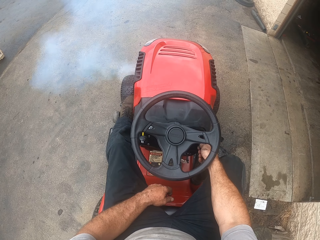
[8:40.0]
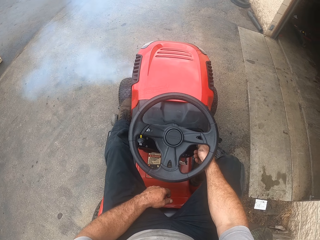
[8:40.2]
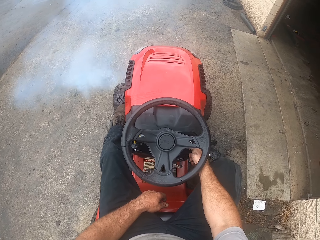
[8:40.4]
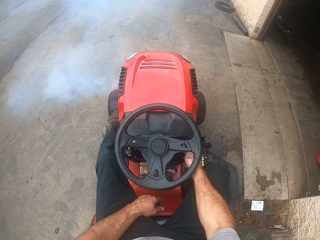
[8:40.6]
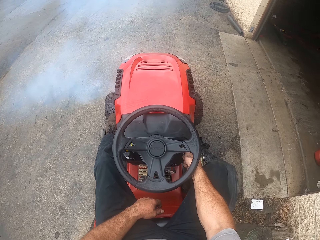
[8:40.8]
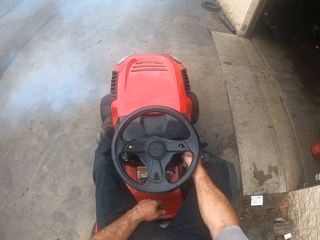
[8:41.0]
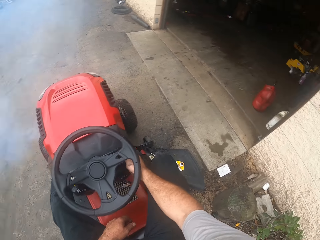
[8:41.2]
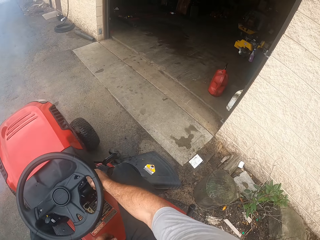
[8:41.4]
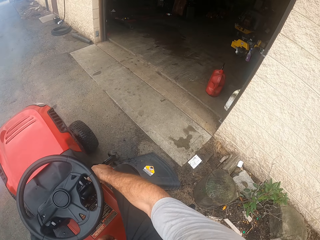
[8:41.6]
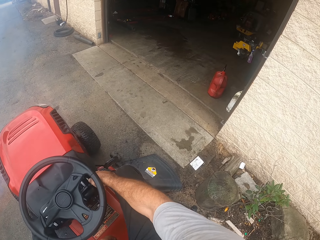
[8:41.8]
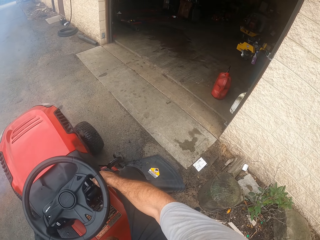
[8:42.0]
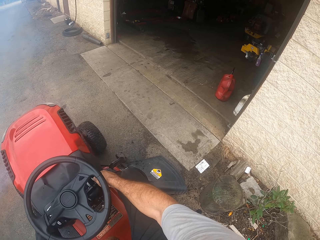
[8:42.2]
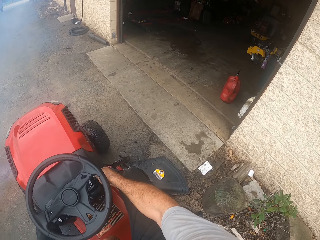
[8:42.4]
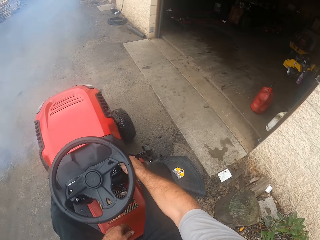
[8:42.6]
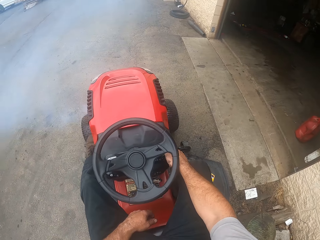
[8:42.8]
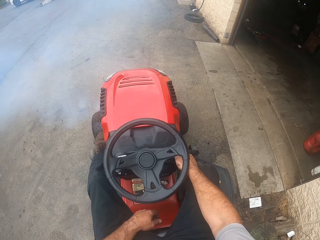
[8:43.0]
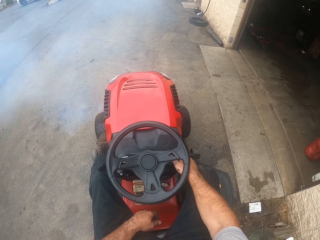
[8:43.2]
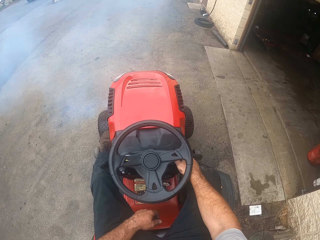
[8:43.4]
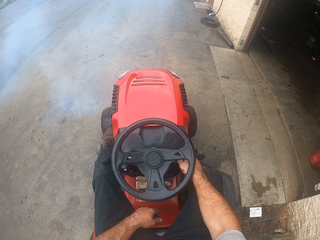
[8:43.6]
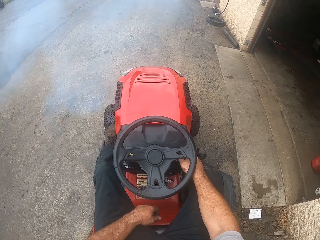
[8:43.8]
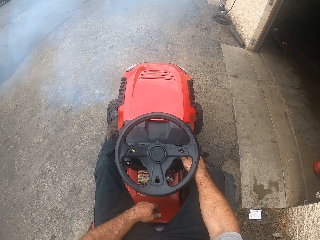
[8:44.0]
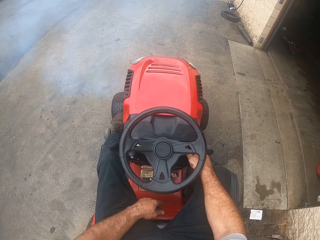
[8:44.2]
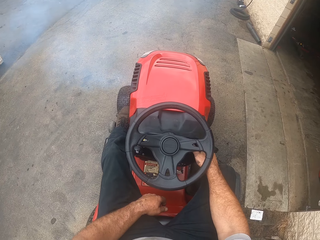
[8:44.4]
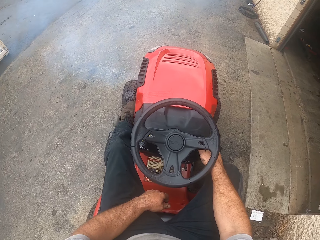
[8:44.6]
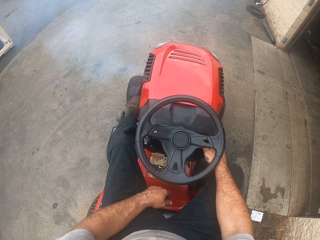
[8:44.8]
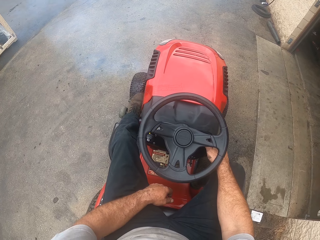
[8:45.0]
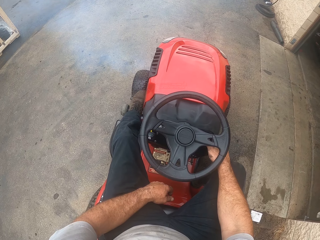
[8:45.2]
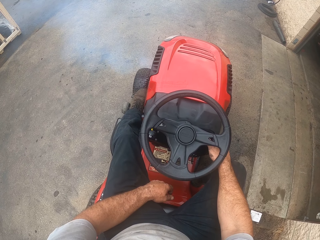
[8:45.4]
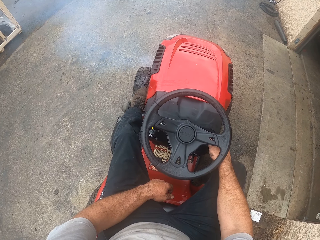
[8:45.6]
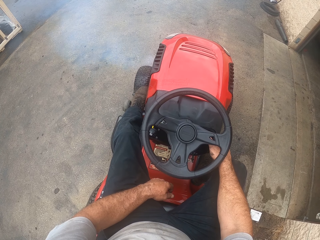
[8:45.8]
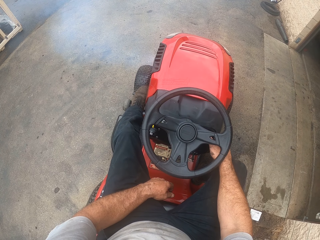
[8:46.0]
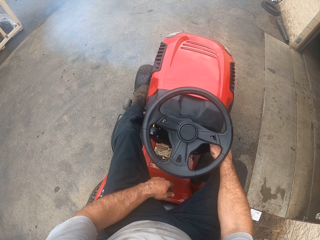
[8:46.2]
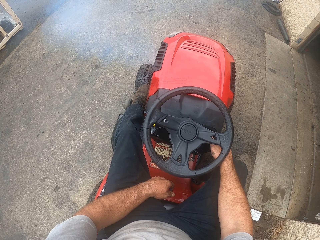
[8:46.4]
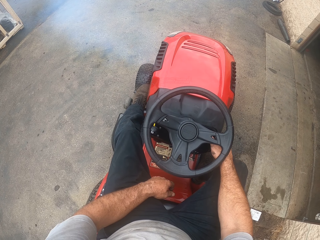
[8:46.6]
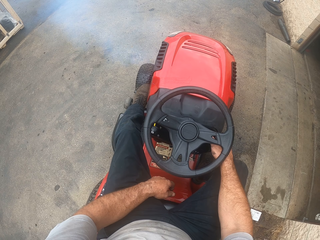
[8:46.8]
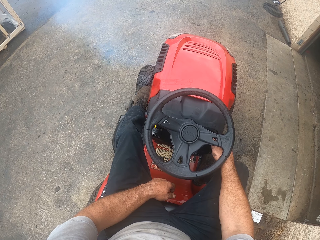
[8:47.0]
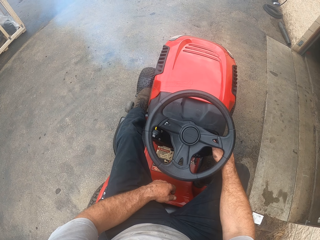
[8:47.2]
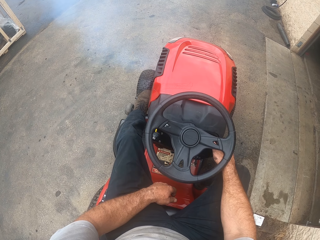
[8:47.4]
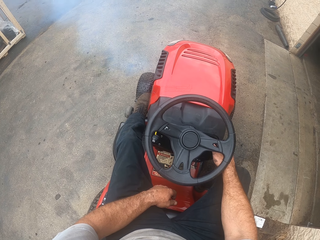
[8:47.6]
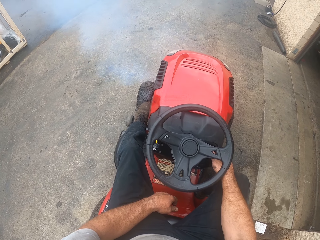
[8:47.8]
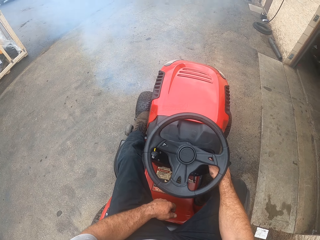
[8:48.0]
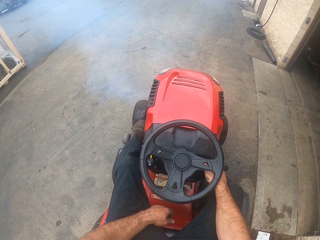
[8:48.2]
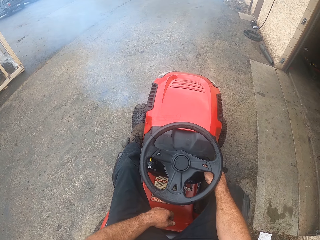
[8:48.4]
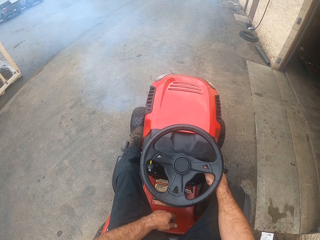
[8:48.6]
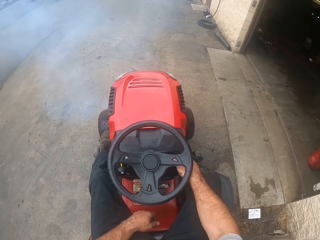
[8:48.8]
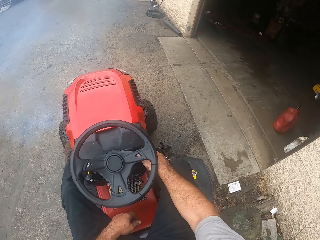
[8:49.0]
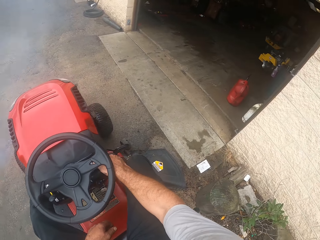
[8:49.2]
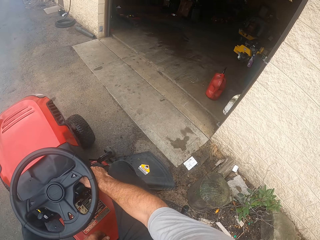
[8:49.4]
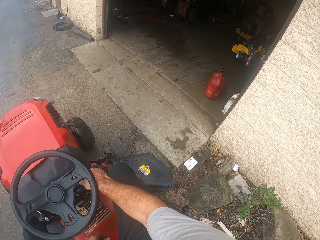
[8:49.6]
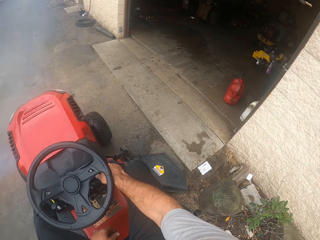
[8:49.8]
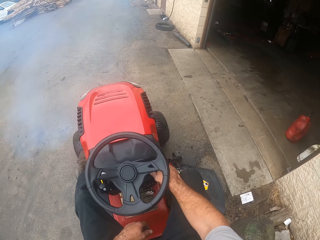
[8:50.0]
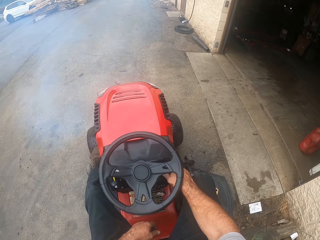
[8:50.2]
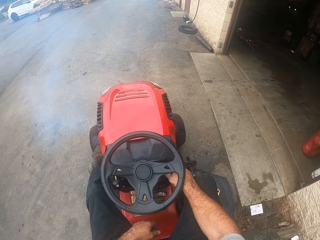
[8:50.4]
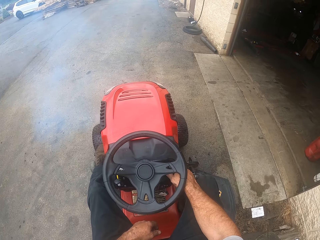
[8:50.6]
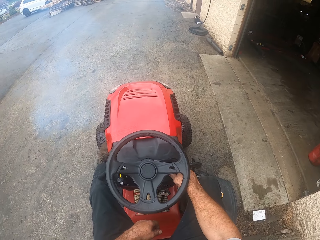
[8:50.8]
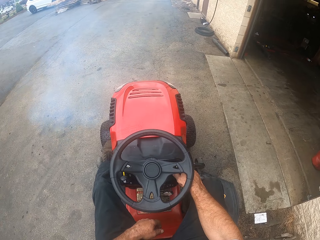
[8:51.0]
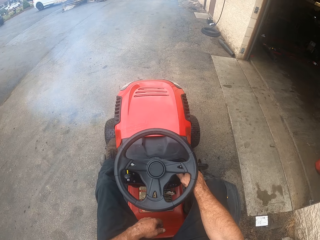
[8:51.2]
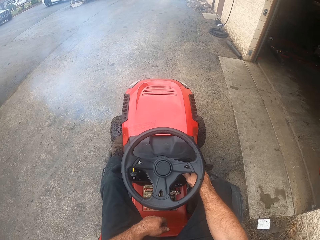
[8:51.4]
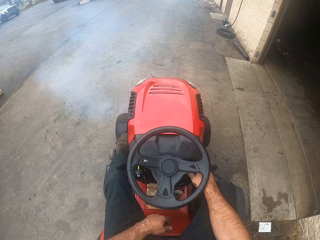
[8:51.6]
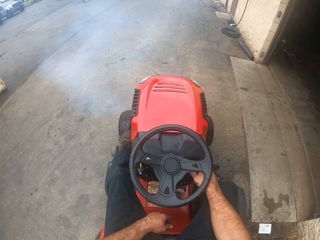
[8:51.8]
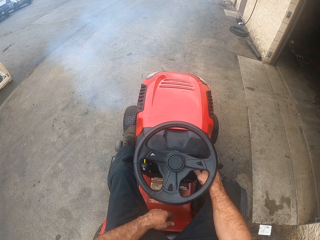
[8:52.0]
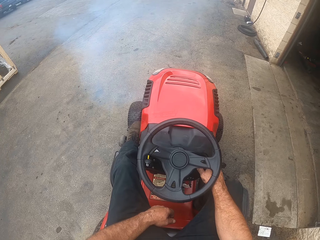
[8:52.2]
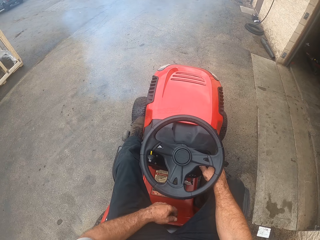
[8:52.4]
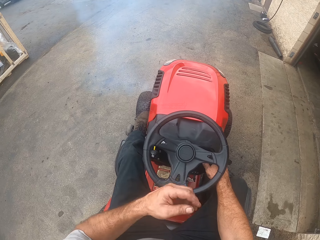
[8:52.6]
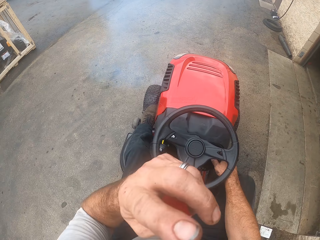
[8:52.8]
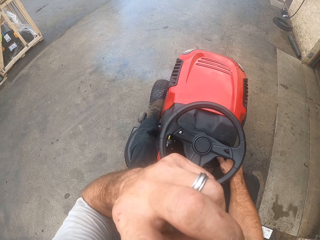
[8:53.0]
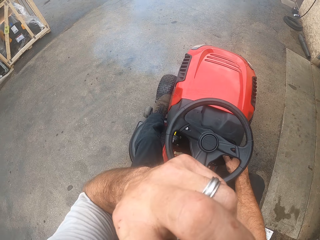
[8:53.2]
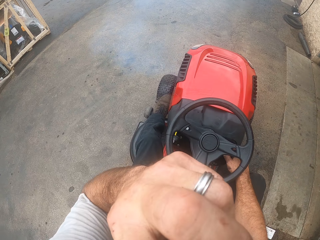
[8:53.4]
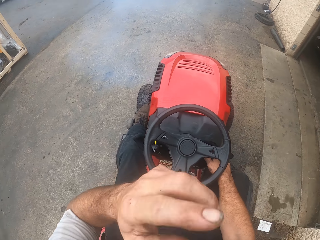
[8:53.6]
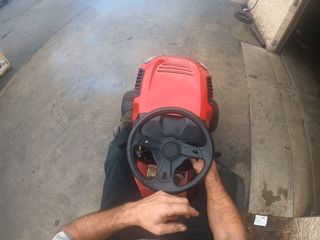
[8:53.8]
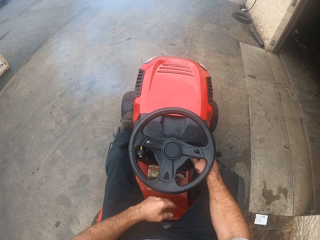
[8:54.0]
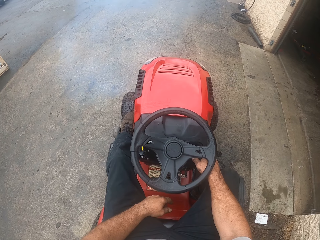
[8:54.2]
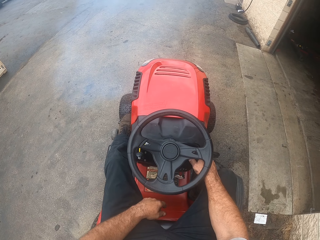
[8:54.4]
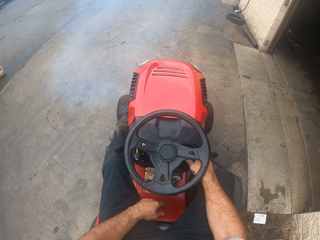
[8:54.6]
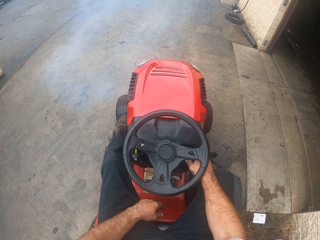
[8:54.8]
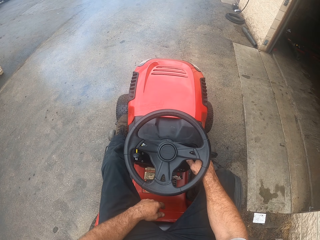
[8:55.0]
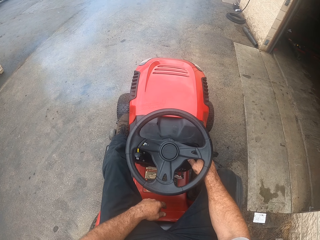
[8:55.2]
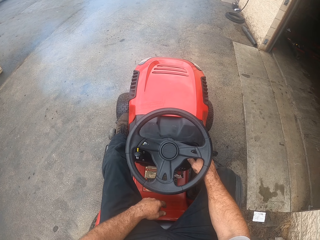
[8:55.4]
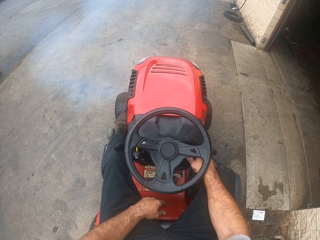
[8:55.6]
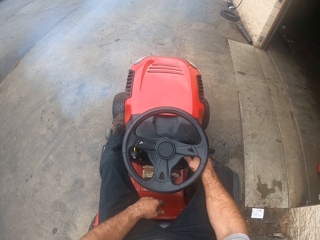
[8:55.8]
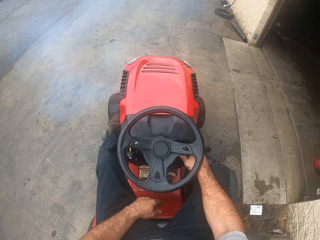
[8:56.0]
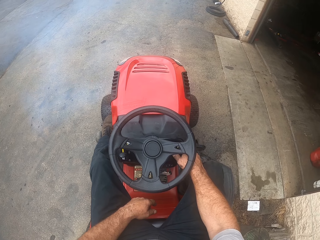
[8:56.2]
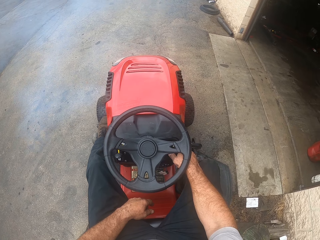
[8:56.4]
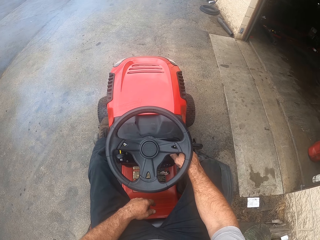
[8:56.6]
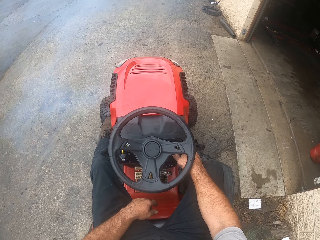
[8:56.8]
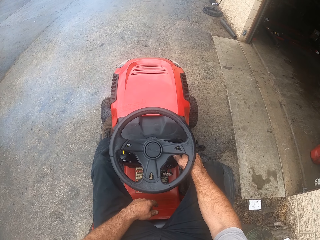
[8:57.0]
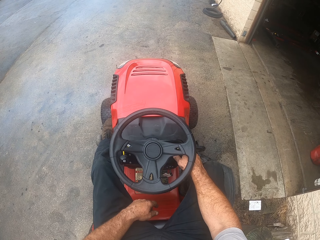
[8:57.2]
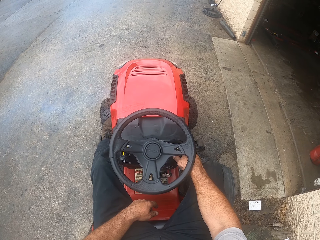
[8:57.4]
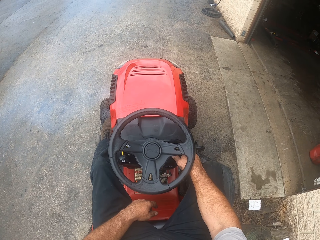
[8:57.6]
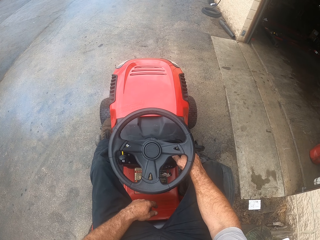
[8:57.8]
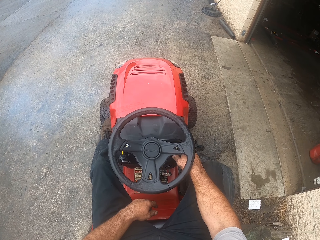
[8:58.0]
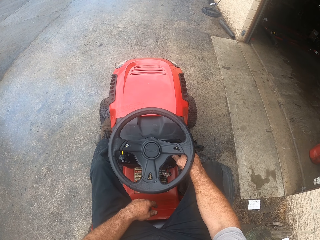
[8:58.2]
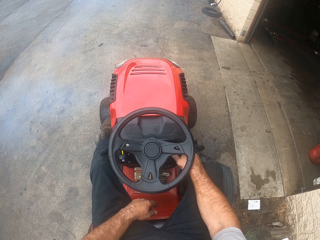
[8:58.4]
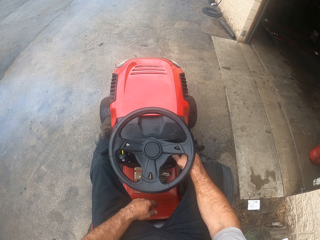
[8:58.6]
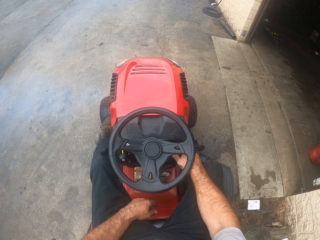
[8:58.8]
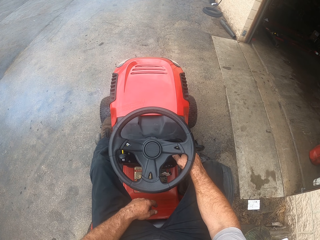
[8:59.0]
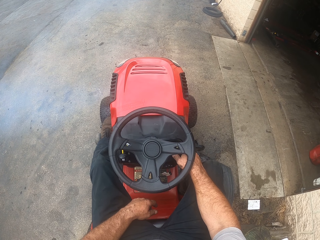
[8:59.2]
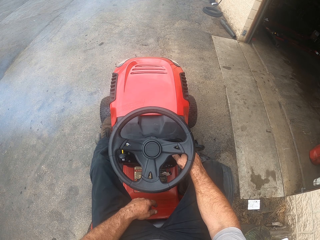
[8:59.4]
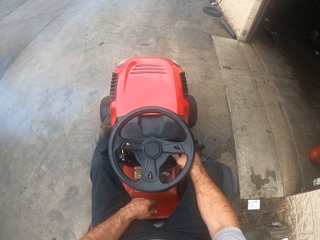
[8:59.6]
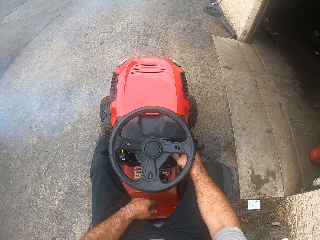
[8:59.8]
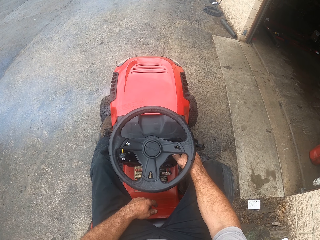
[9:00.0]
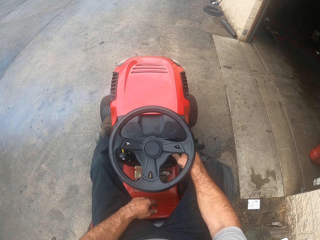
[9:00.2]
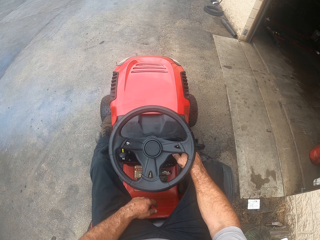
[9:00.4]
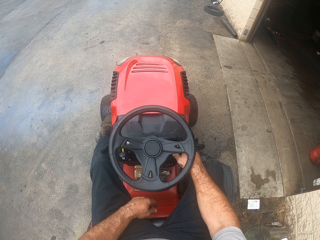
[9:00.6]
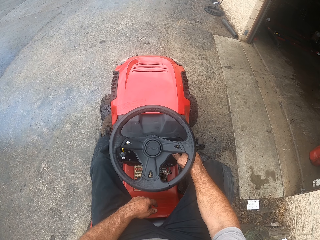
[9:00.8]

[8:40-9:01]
The camera wearer scratches his face with the left hand. He looks around.
